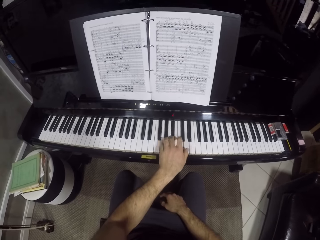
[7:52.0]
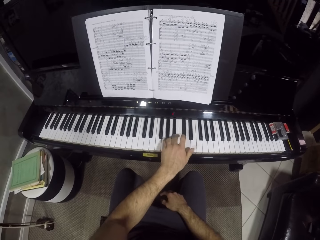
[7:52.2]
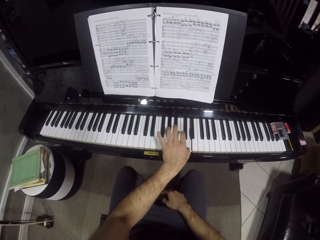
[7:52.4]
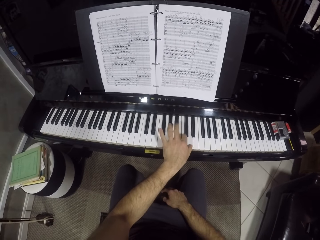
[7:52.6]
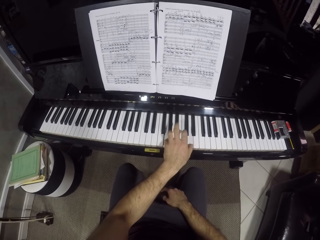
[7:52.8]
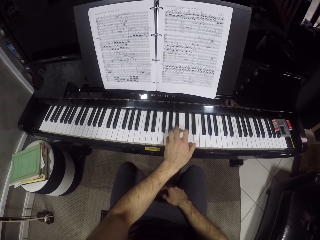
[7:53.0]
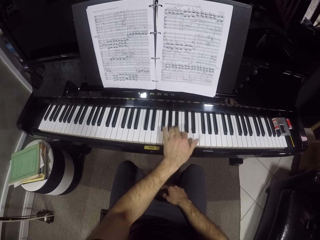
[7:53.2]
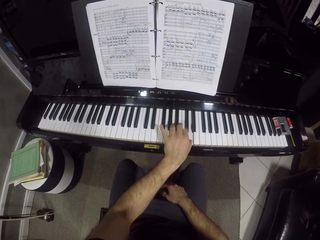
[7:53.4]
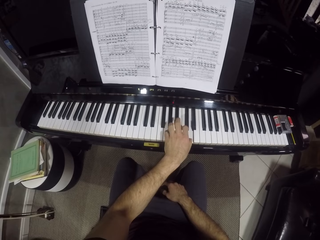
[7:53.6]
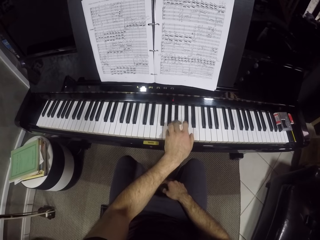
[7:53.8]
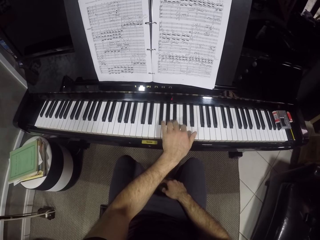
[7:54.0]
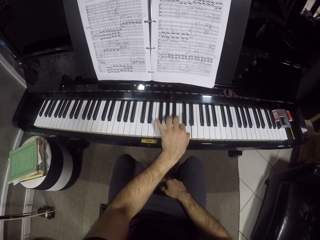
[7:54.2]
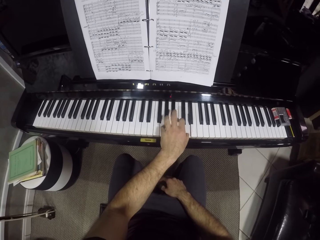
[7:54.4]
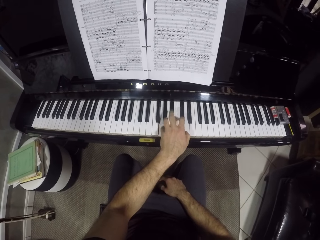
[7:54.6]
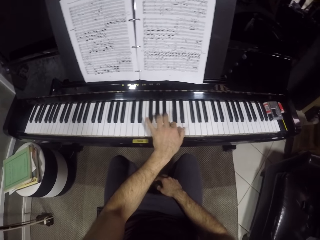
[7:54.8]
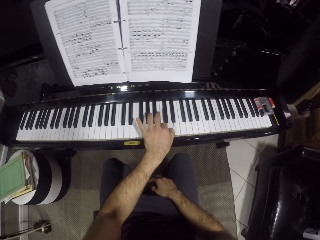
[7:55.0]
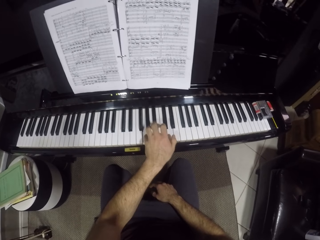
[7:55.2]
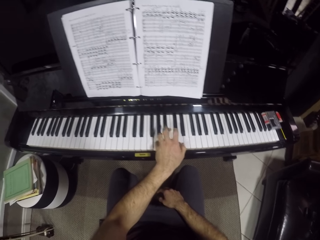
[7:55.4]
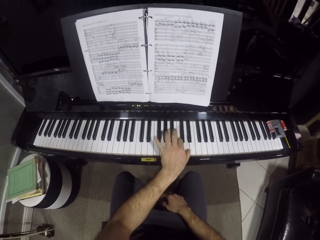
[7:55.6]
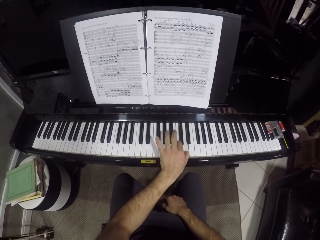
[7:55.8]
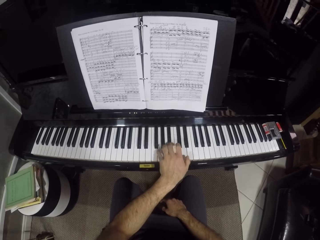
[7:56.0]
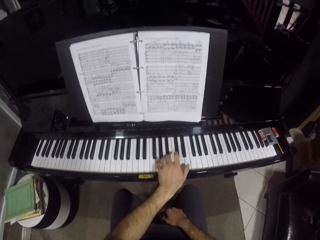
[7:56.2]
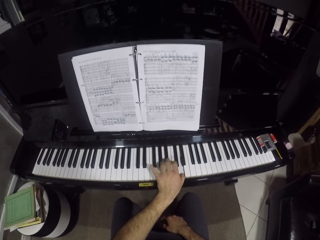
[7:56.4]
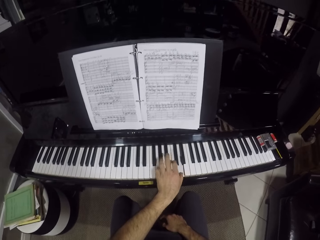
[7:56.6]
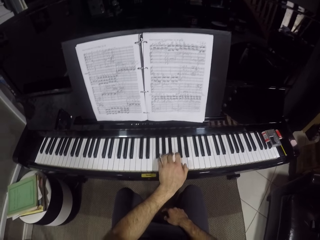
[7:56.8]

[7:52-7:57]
The camera wearer plays the piano with one hand.

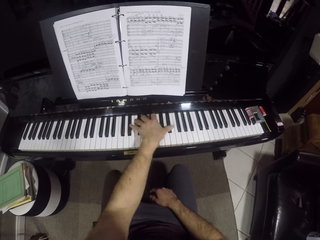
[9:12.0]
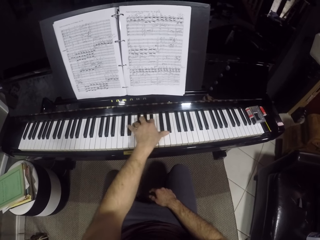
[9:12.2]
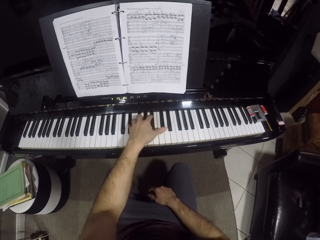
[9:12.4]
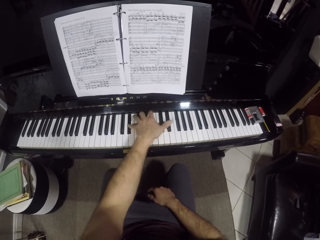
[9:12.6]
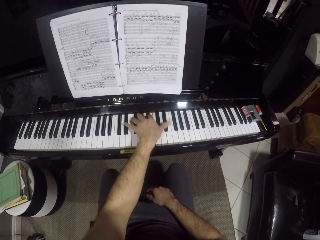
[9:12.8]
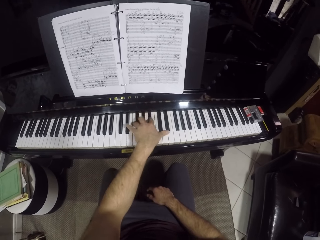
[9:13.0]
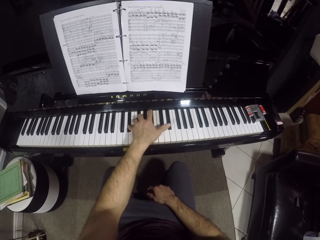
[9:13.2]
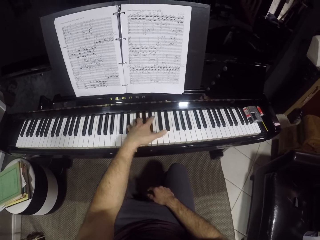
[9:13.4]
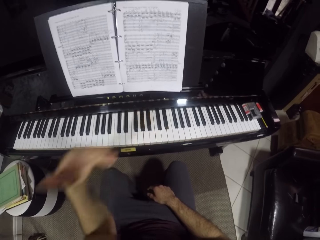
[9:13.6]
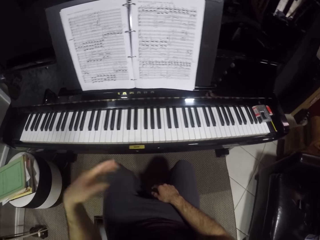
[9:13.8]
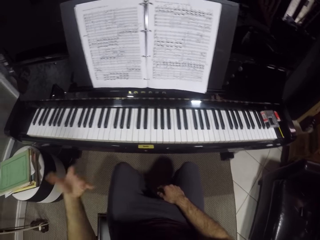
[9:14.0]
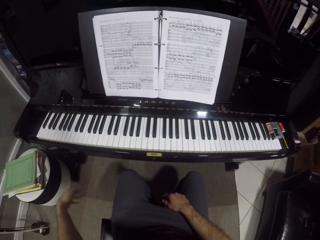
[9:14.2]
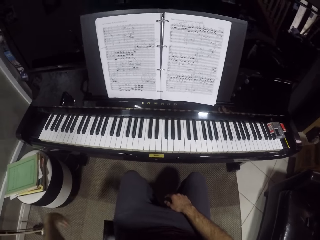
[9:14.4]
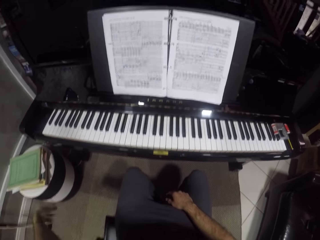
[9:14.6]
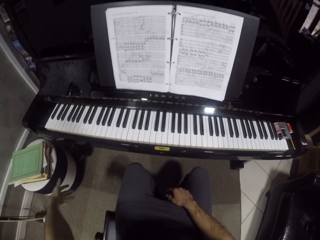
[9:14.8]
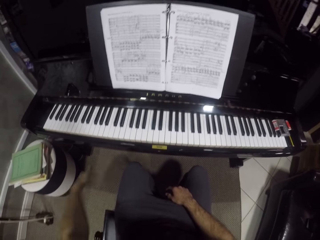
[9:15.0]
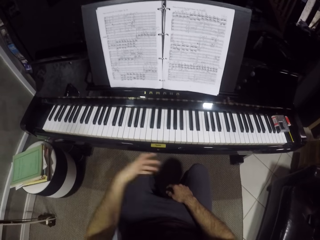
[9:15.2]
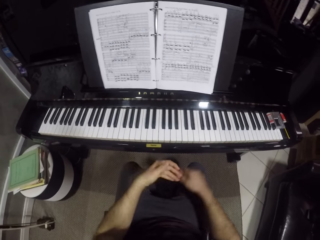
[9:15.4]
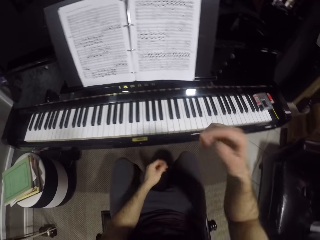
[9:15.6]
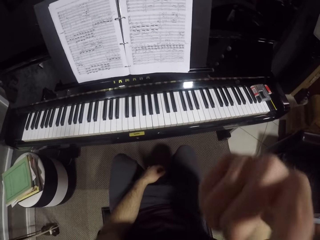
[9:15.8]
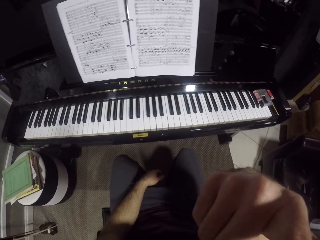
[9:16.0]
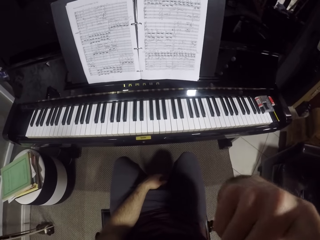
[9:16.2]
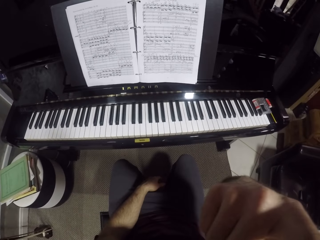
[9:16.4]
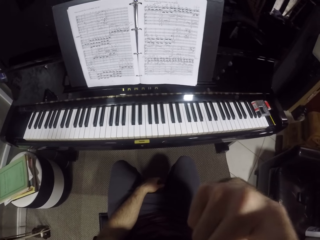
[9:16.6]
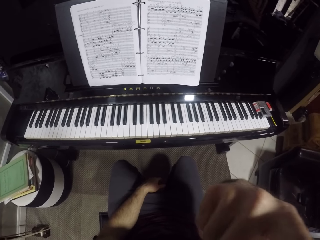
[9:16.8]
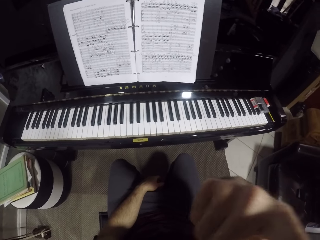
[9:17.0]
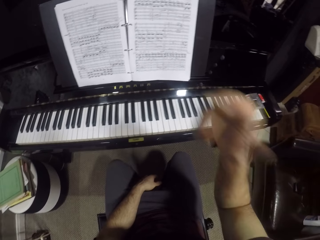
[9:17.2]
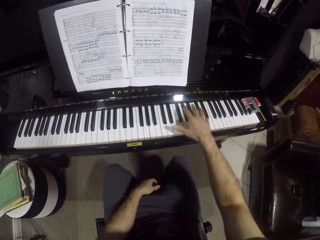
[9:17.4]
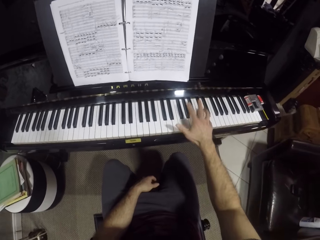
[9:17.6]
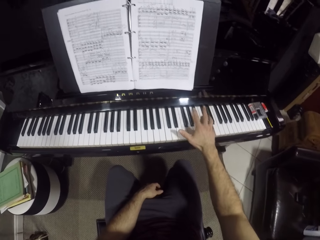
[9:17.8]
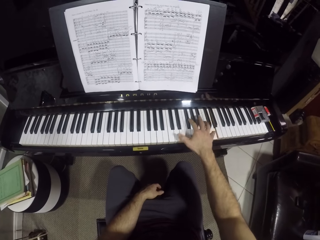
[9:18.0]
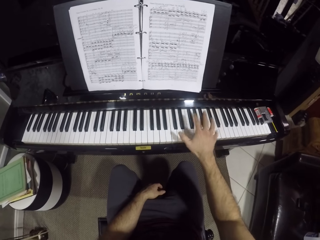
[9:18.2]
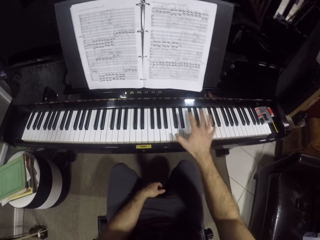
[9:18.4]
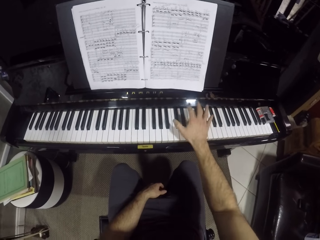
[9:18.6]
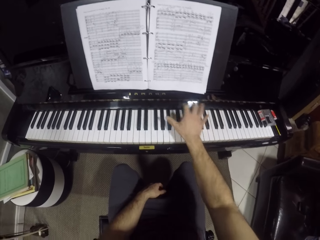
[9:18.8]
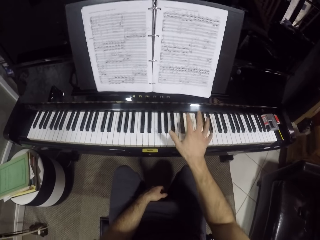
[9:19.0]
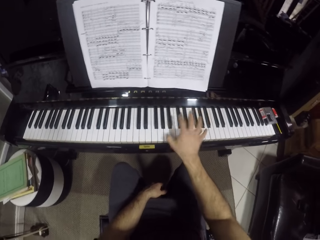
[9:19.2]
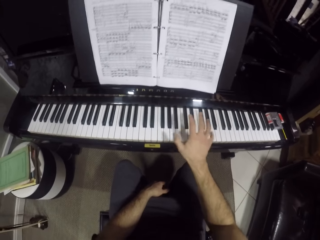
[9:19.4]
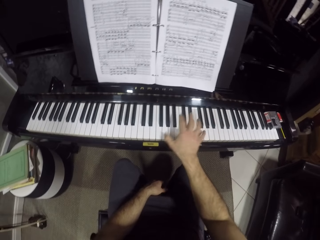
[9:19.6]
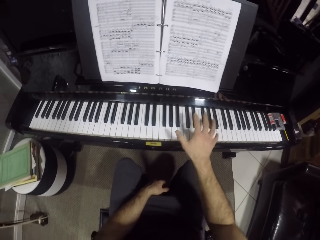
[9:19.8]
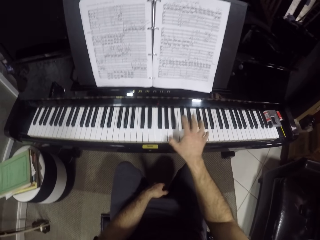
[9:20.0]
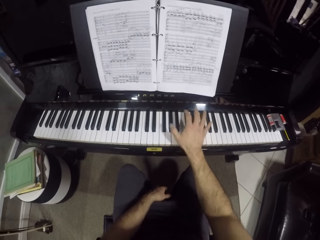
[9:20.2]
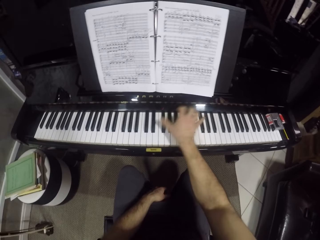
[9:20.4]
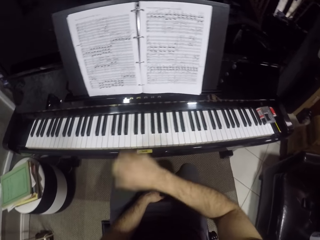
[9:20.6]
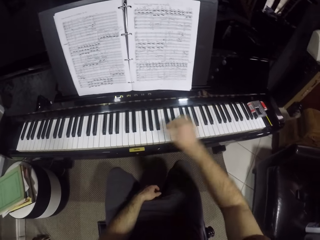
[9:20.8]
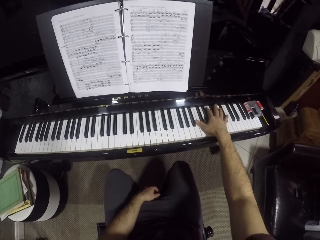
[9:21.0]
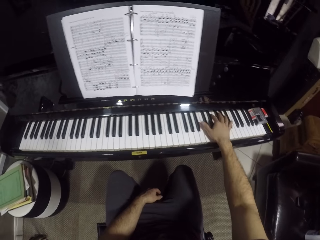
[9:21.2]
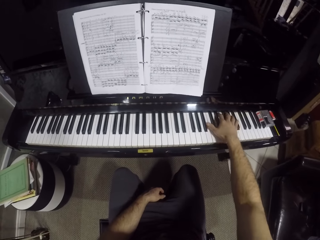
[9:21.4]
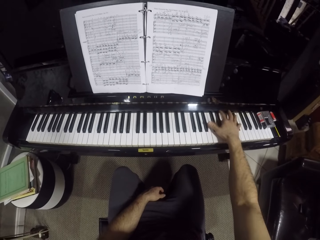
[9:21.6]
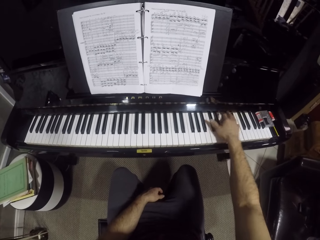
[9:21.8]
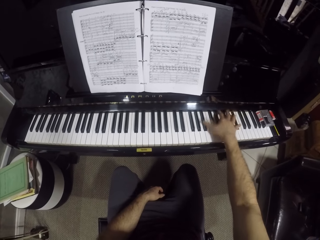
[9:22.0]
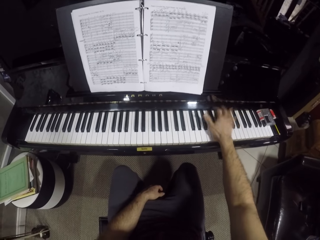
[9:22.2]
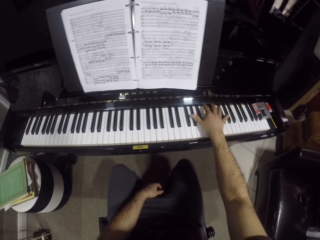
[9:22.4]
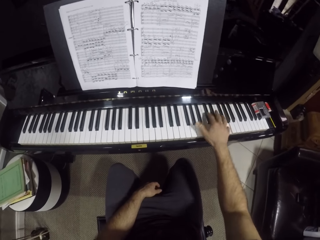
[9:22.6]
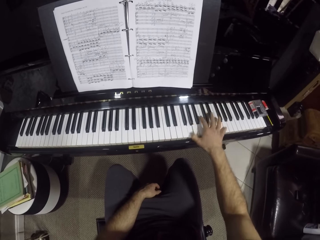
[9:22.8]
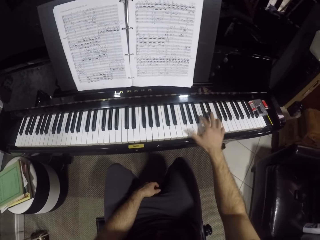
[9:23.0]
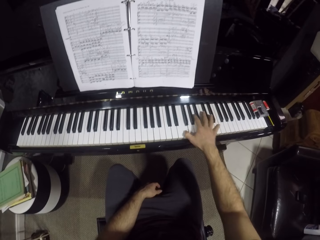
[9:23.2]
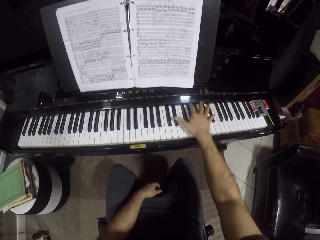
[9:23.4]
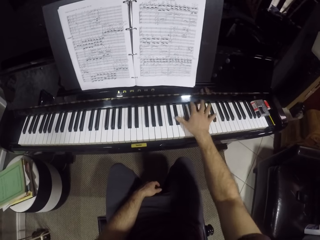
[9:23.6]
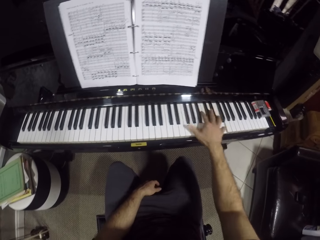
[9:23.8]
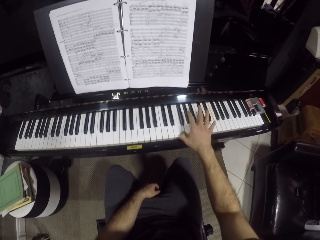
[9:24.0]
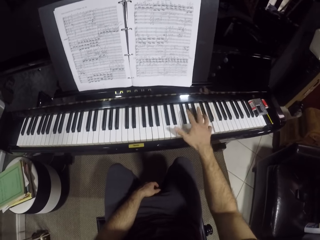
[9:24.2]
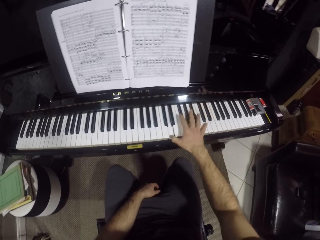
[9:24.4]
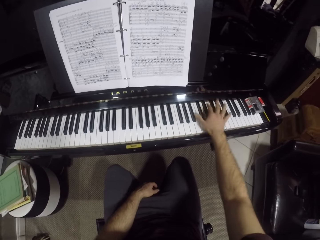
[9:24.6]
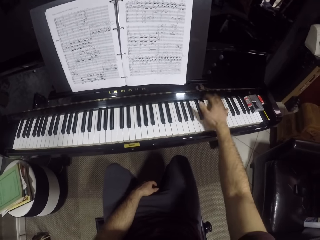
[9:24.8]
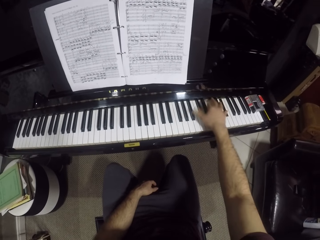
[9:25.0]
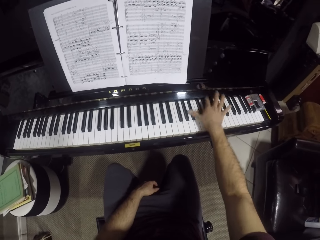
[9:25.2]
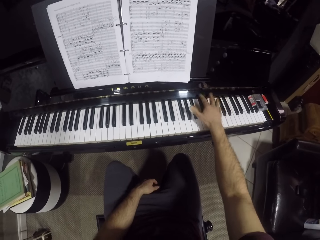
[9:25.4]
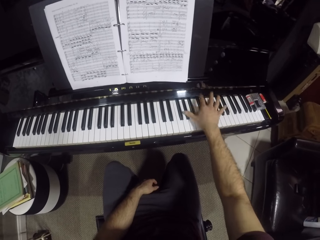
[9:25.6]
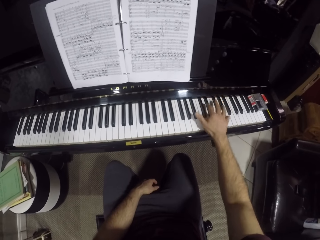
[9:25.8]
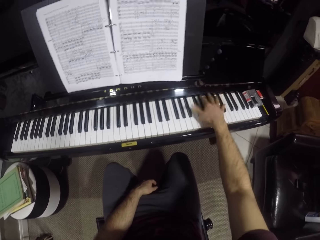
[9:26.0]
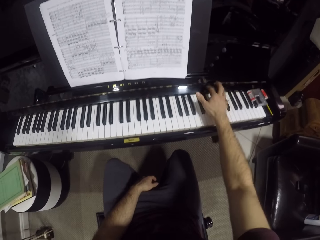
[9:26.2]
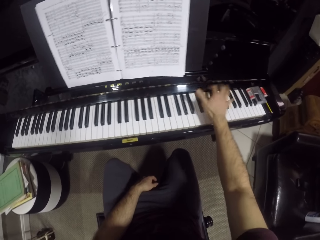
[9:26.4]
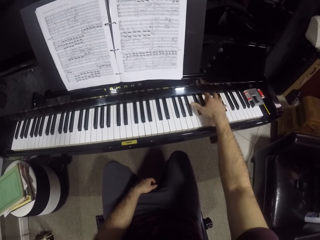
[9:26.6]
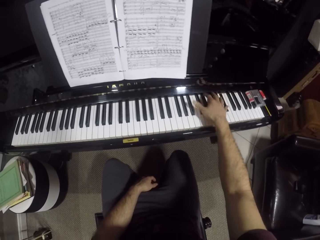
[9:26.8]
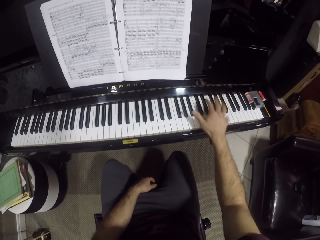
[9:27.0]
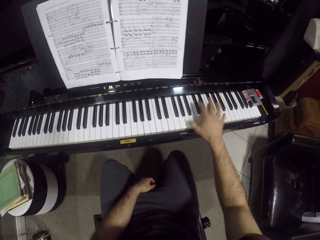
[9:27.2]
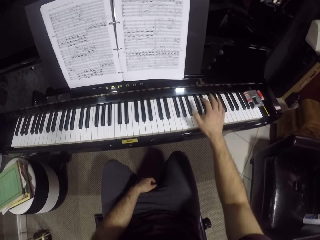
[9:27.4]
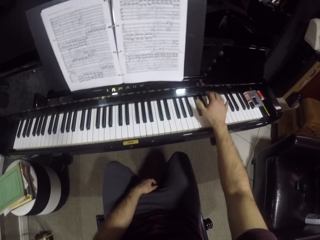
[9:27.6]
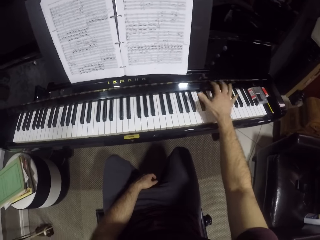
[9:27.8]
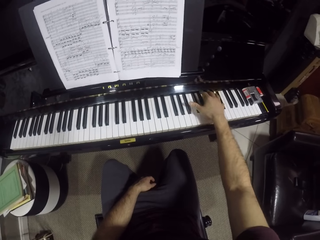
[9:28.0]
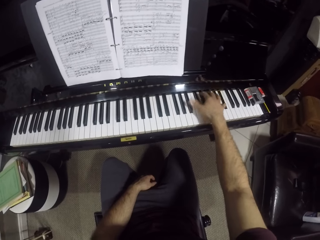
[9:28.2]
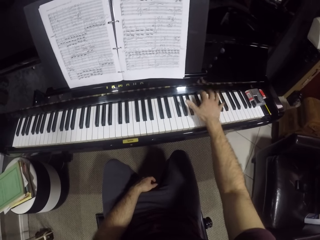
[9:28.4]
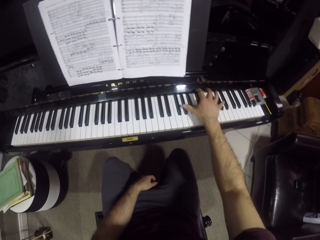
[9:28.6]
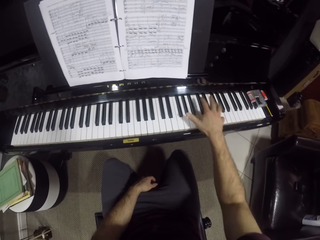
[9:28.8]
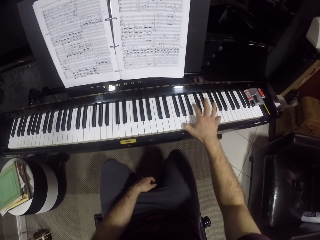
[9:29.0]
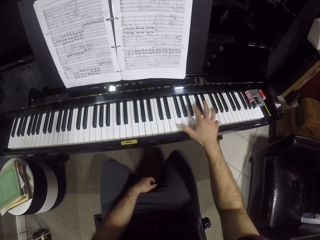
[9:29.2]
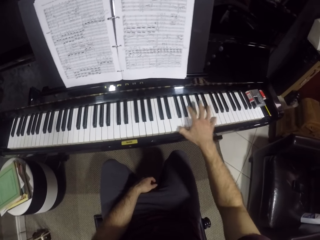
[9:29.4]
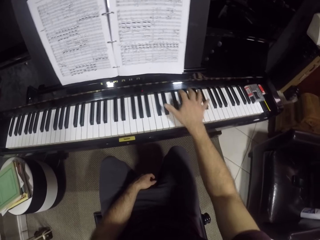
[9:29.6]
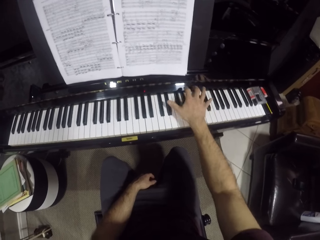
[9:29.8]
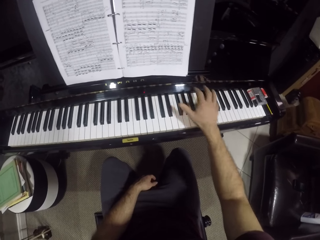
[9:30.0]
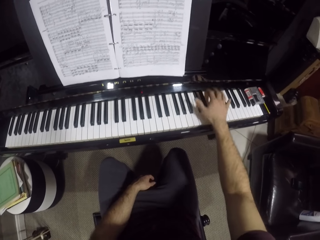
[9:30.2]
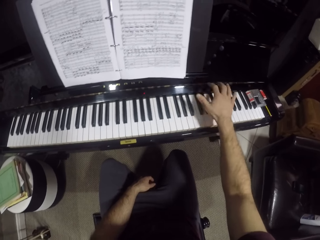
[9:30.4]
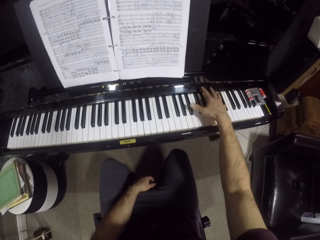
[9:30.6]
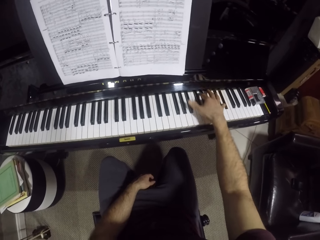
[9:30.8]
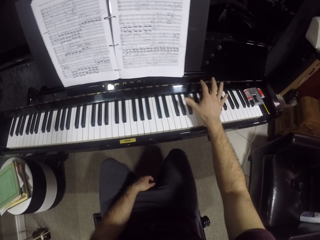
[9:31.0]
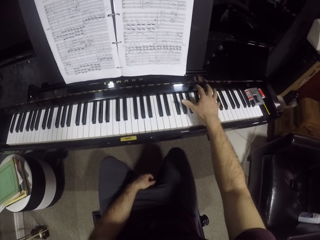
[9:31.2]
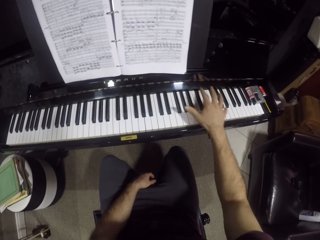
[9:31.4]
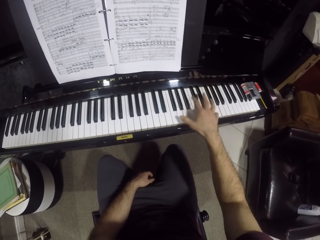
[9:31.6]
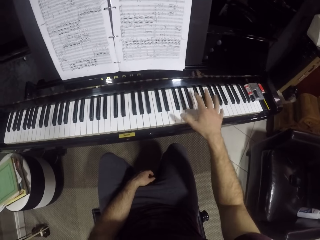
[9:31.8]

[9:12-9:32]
The camera wearer shakes off his left hand. He lifts up the right hand to the face. He plays the keyboard with his left hand and plays the keyboard with his right hand. He lifts up the right hand to the face repeatedly.
